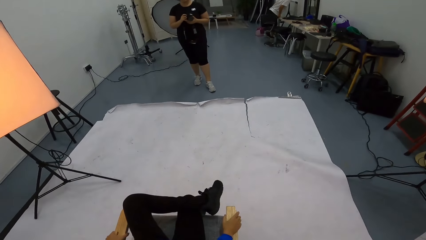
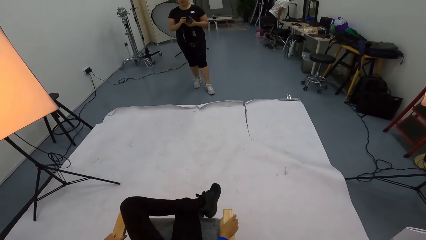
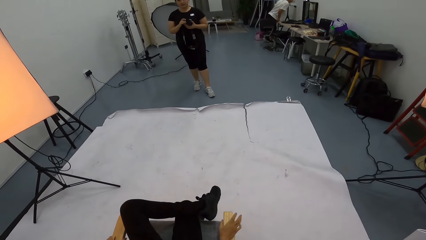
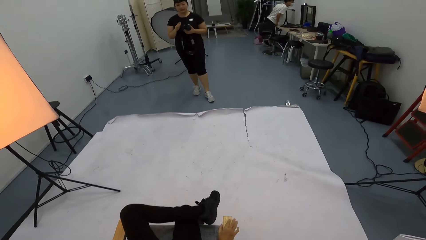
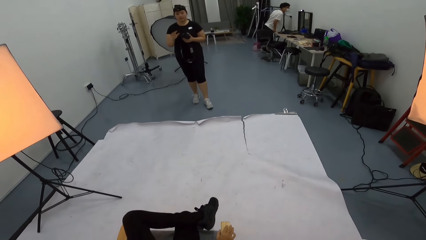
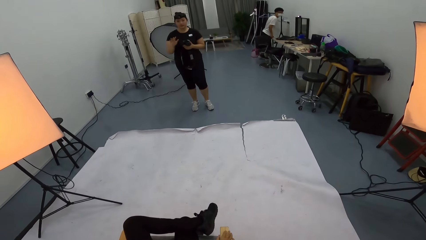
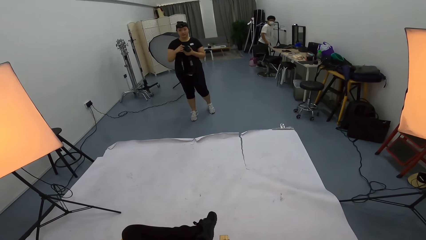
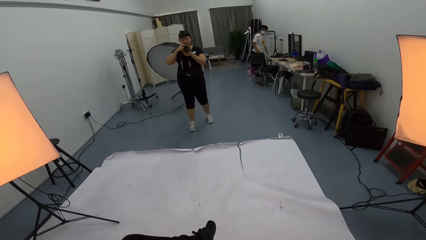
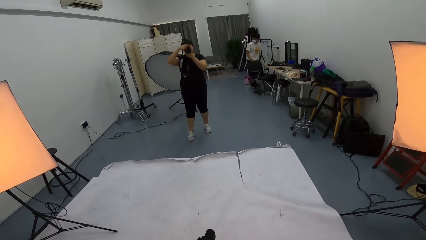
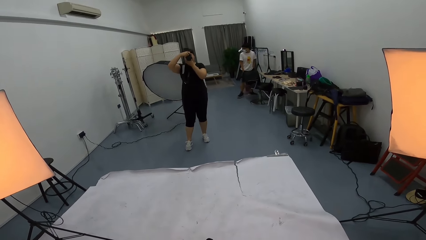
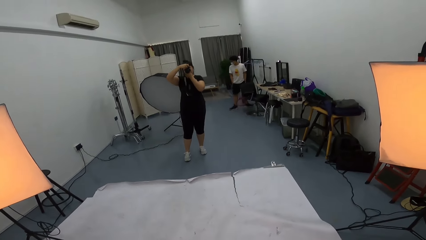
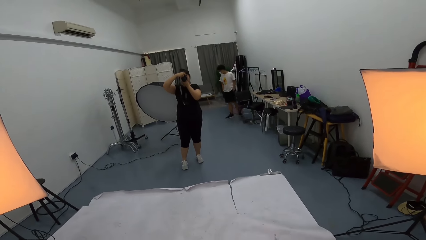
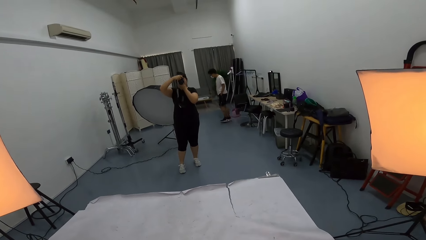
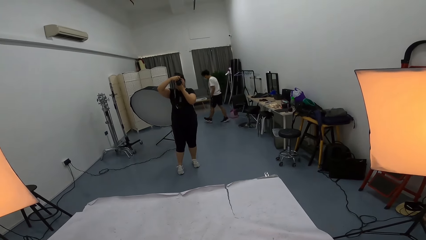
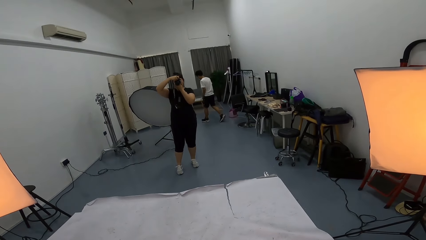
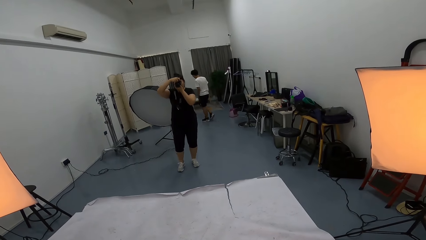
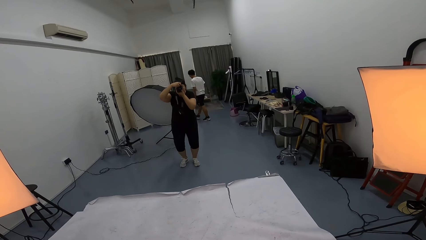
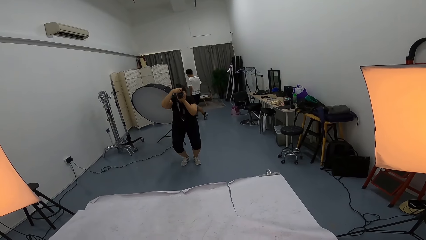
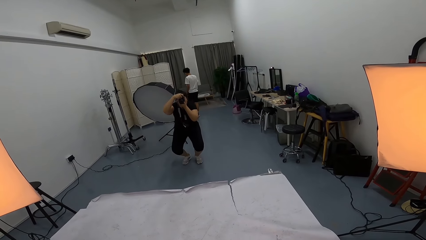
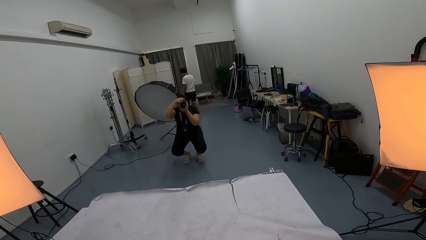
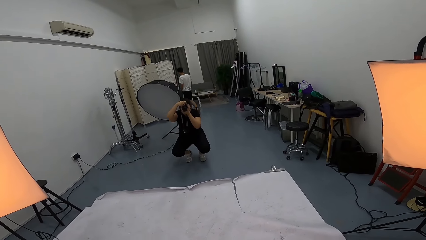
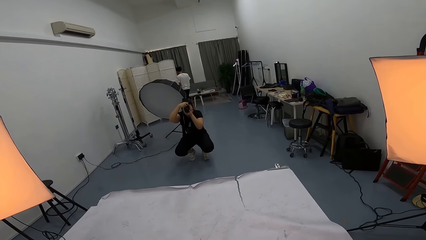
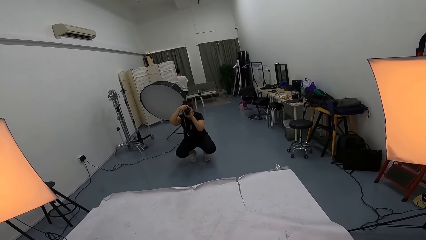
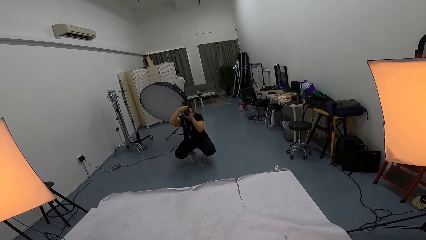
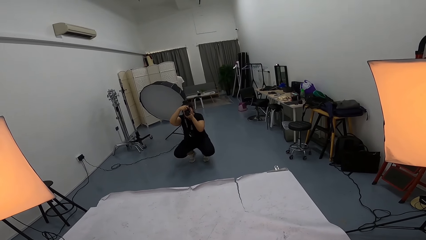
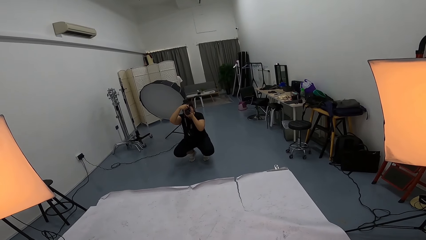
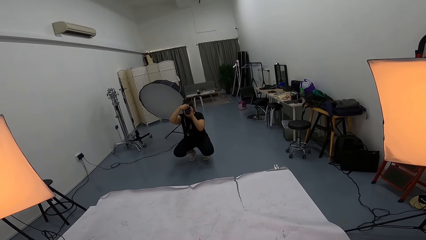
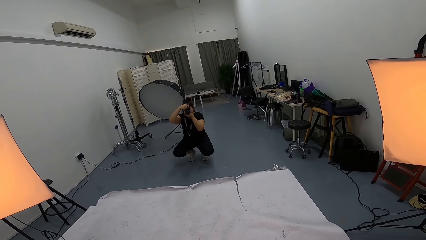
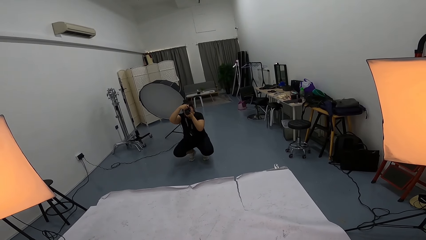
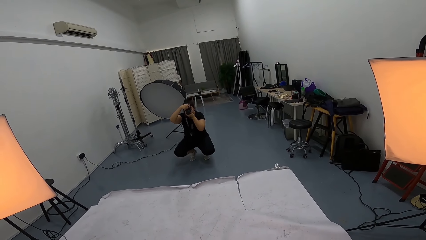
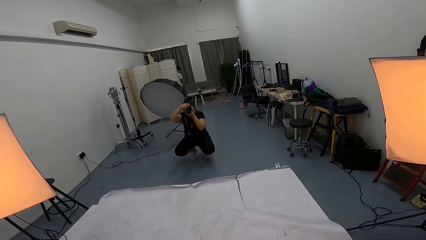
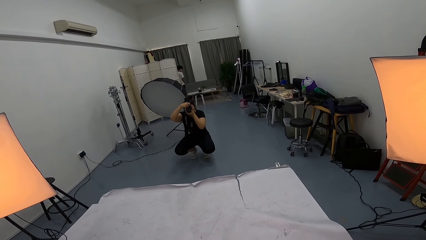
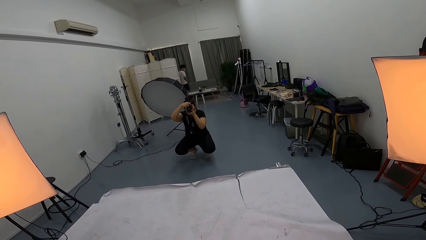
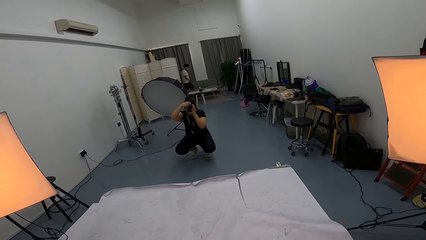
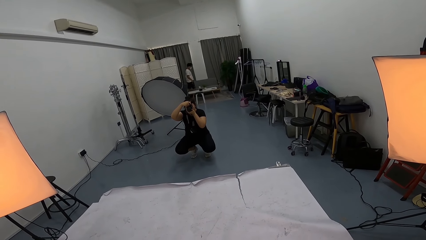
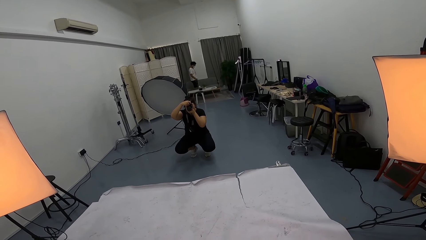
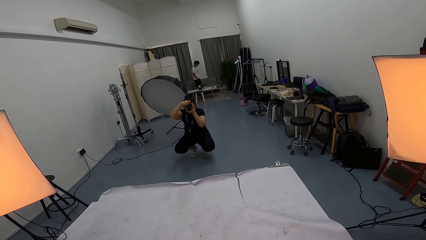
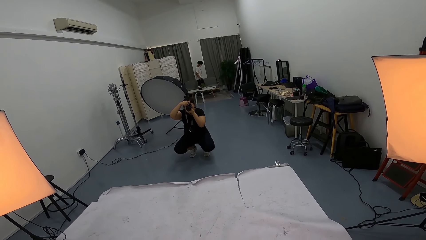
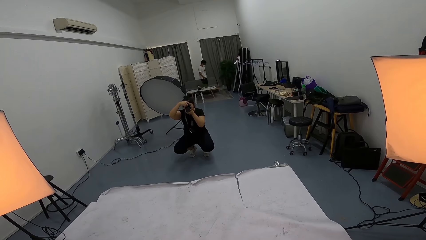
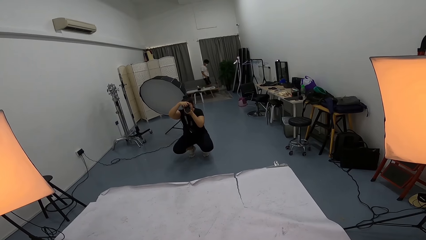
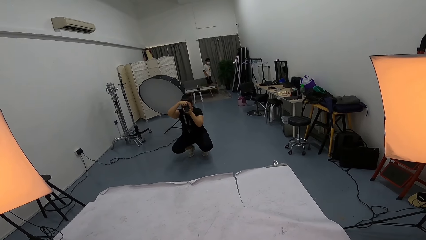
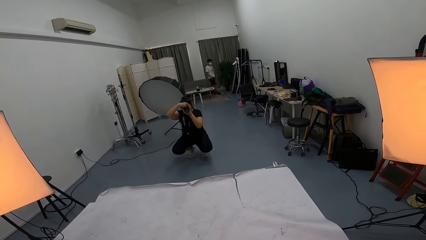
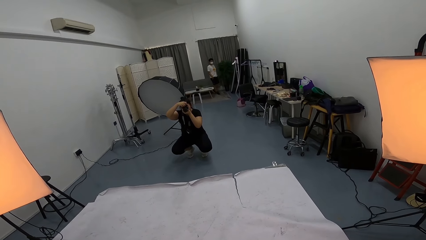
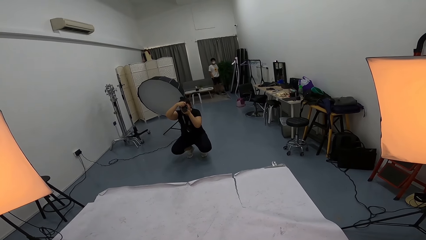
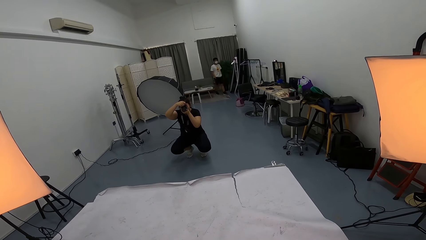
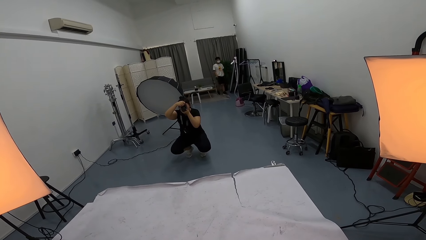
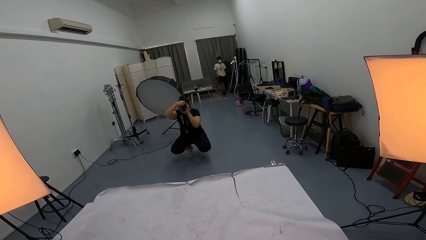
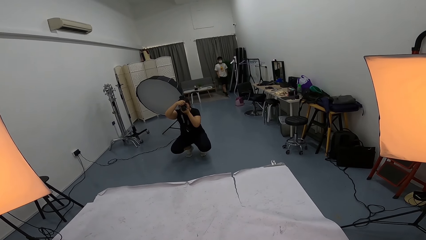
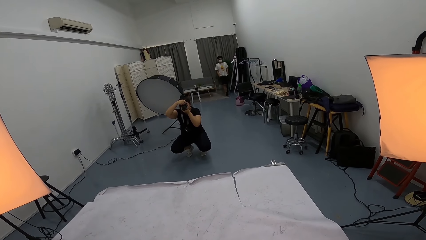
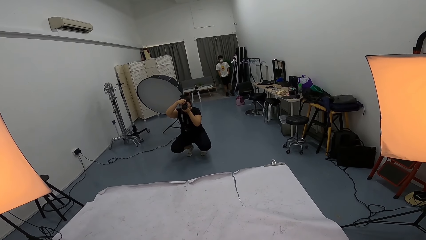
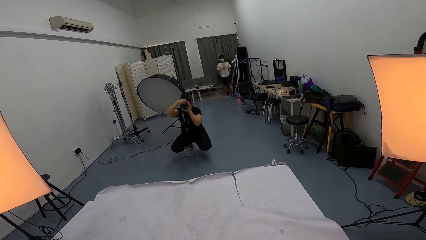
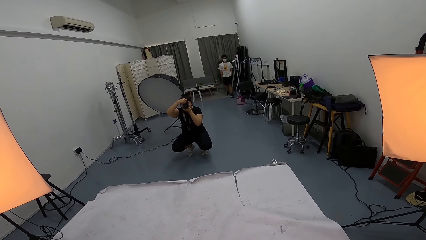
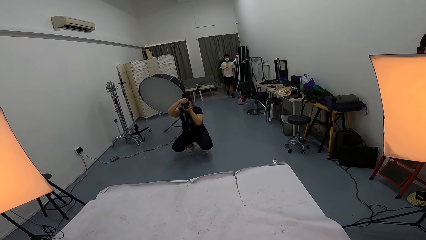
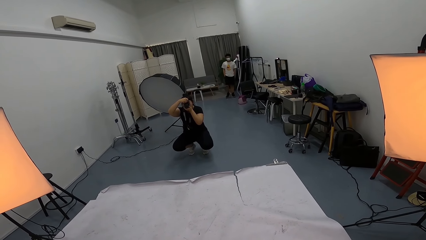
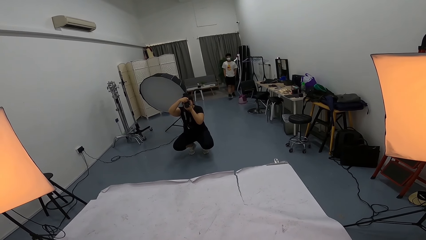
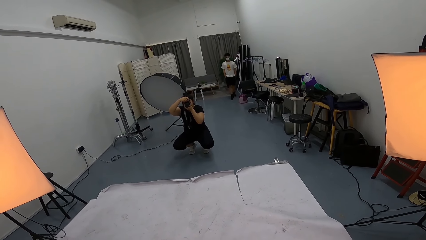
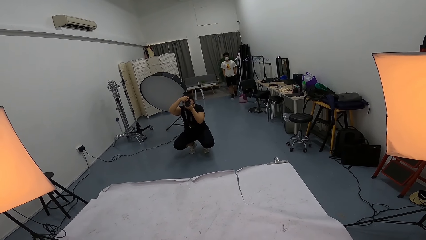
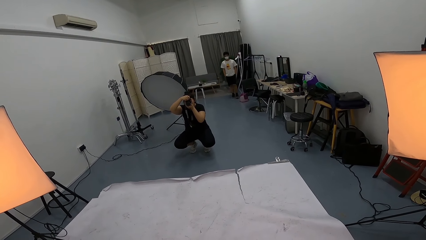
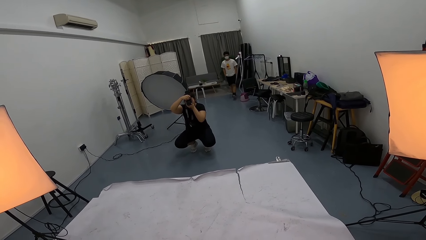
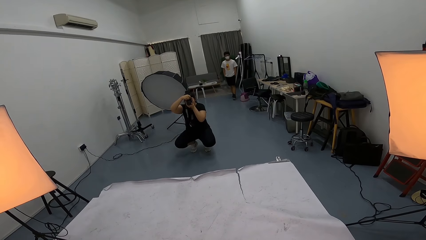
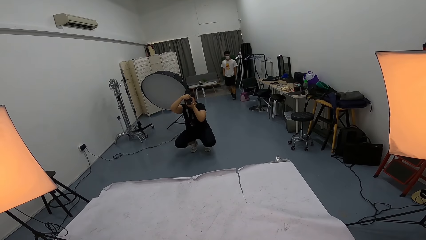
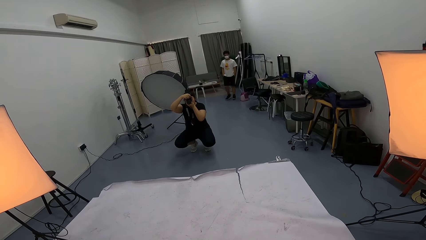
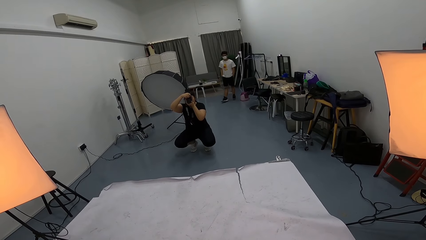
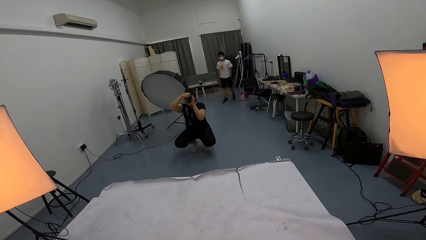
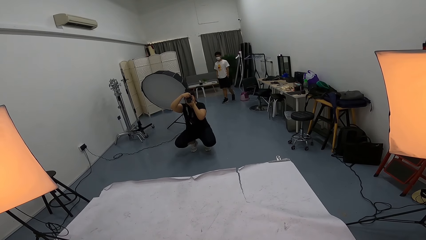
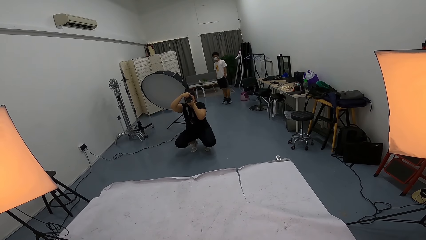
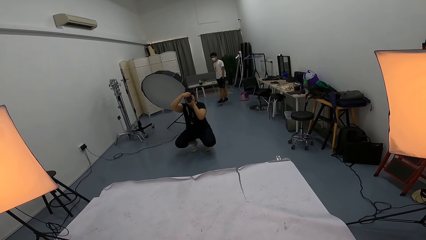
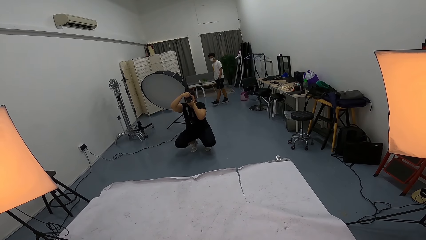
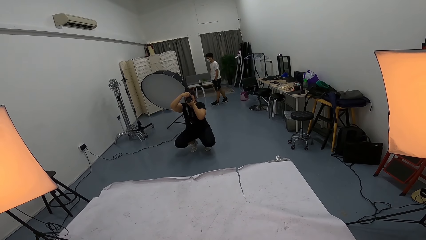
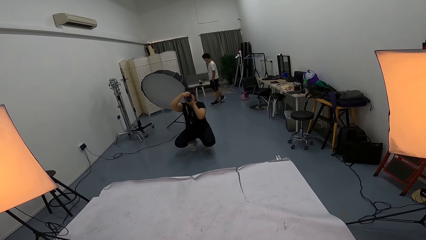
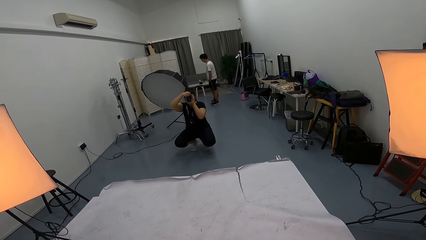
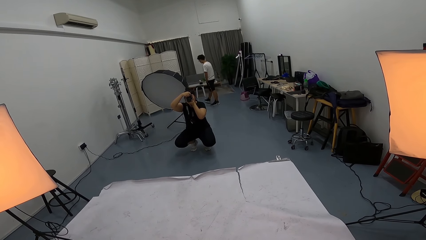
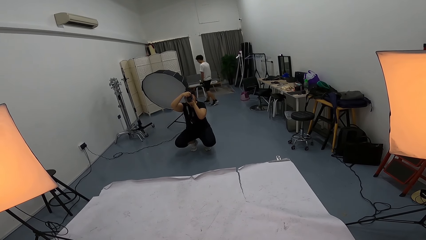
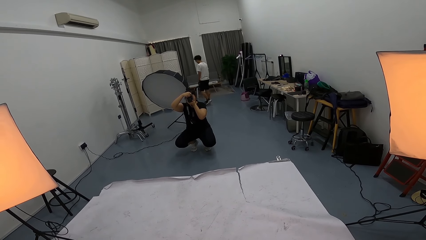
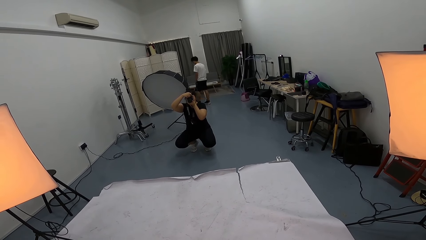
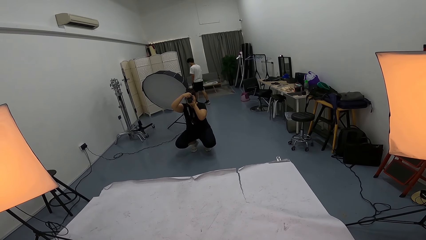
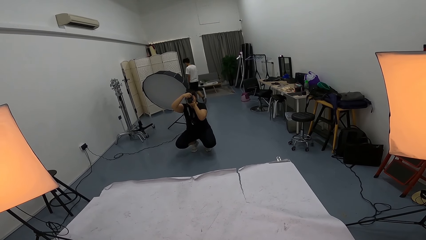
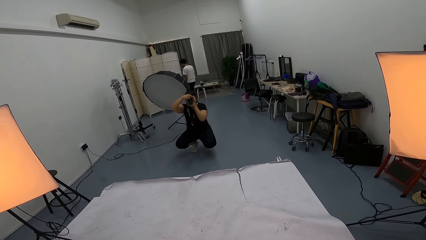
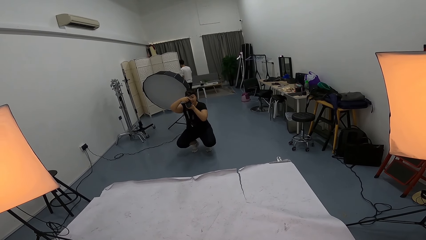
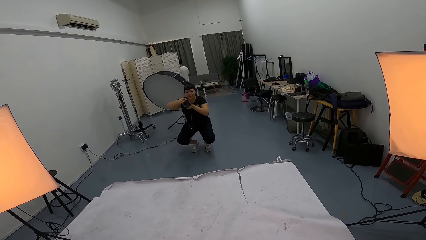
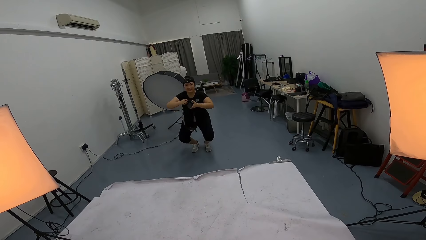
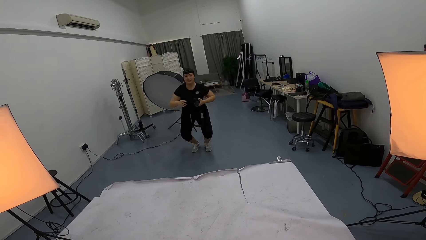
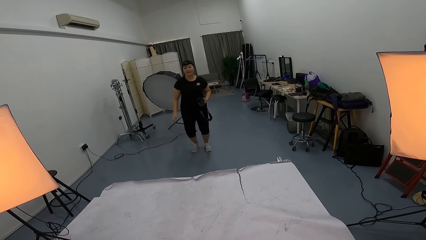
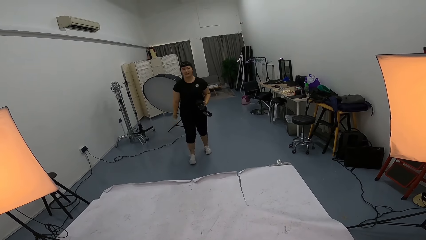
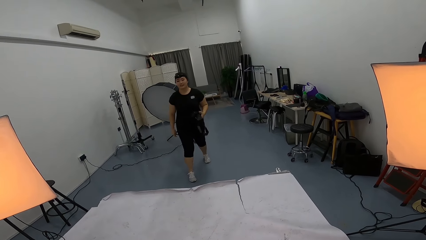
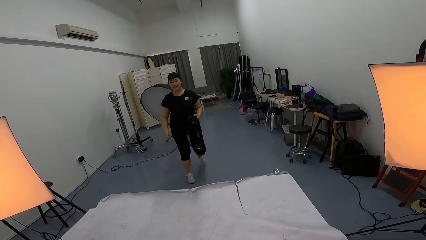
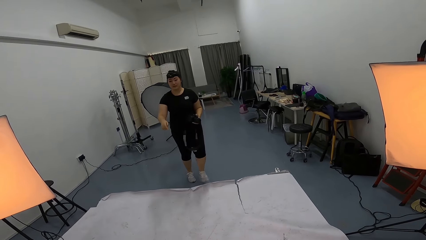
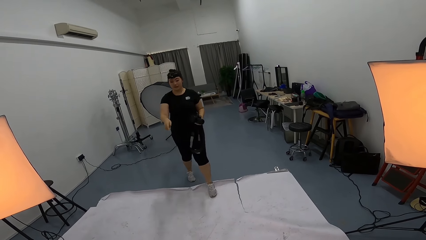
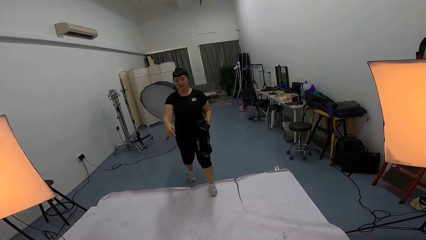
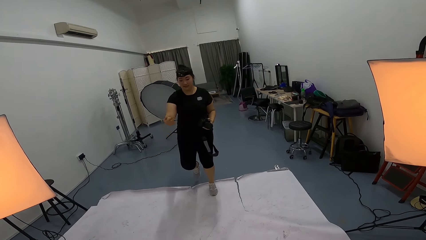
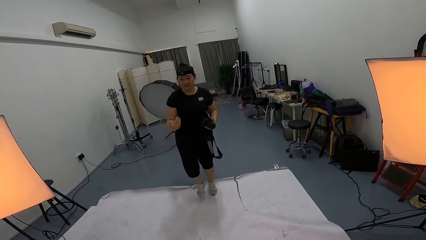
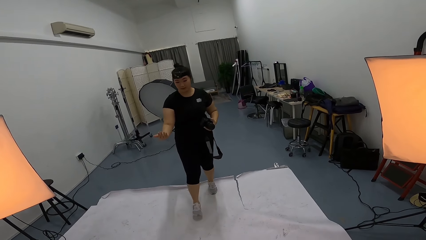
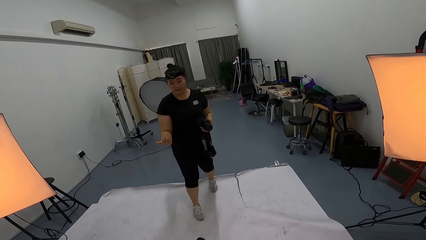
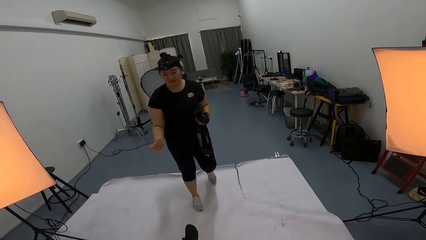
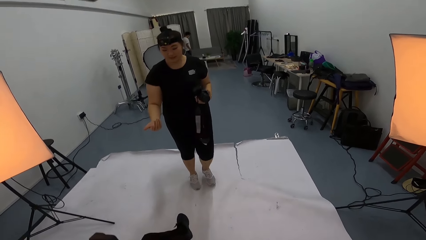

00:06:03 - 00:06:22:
The camera wearer speaks to a woman. Another woman takes a photo of the first woman. The camera wearer looks at the other woman. The other woman squats down. A third woman walks in. The second woman takes a photo of the first woman. A man walks around. The second woman stands up.
